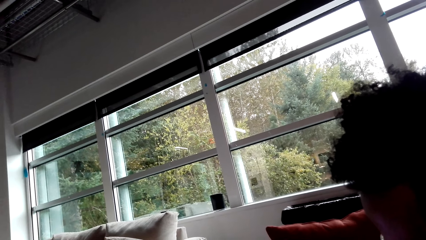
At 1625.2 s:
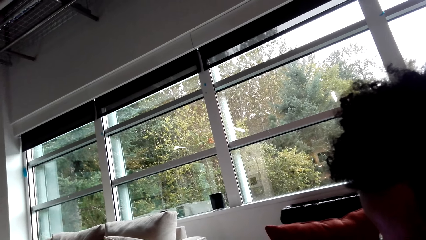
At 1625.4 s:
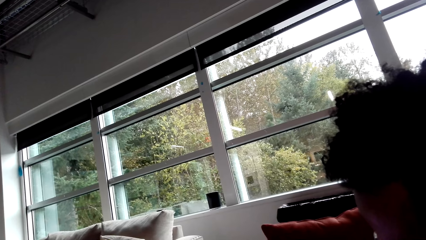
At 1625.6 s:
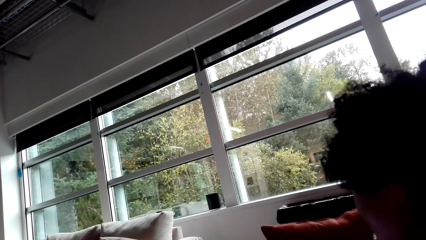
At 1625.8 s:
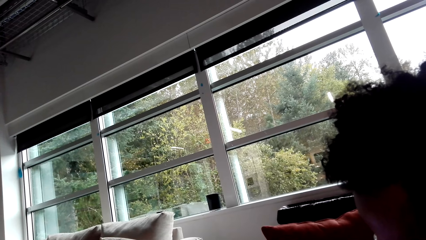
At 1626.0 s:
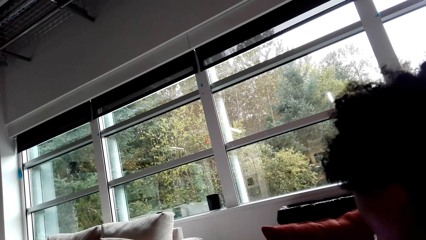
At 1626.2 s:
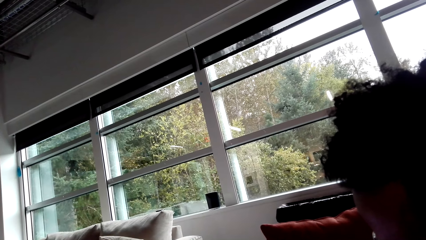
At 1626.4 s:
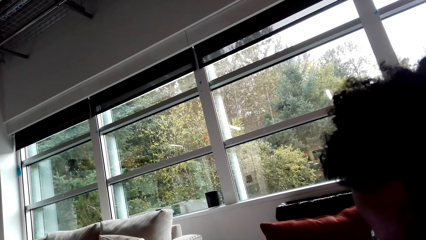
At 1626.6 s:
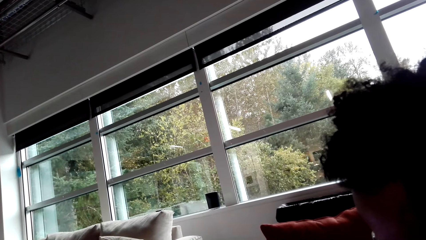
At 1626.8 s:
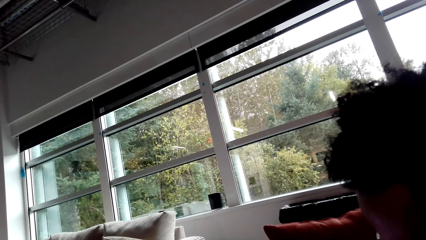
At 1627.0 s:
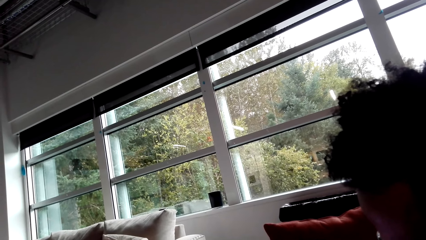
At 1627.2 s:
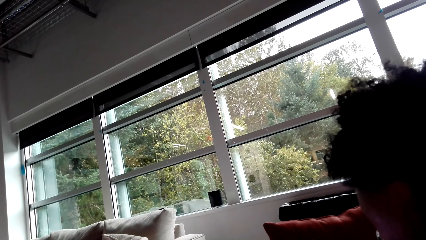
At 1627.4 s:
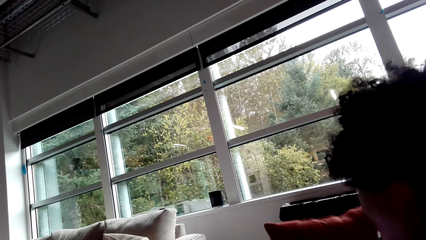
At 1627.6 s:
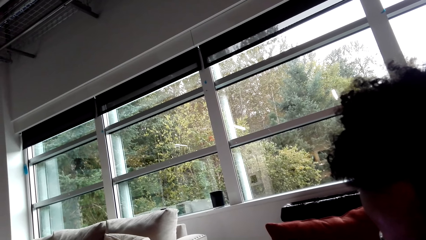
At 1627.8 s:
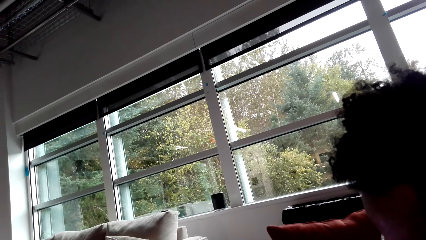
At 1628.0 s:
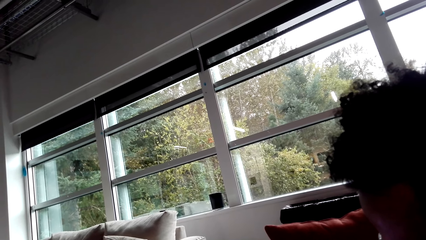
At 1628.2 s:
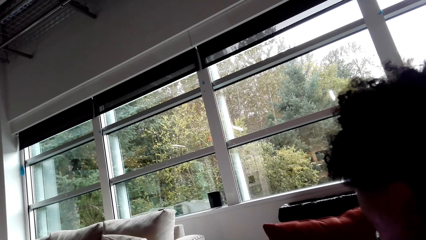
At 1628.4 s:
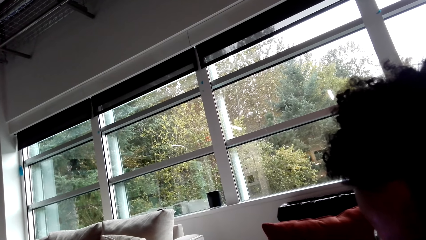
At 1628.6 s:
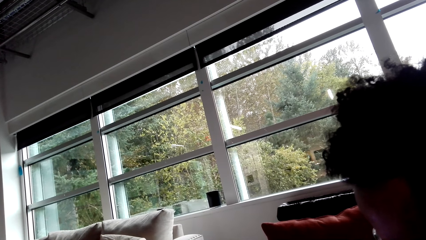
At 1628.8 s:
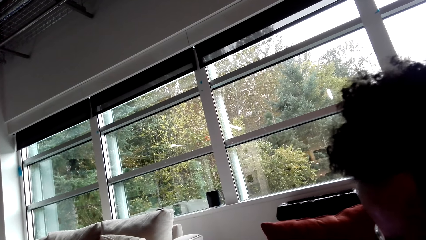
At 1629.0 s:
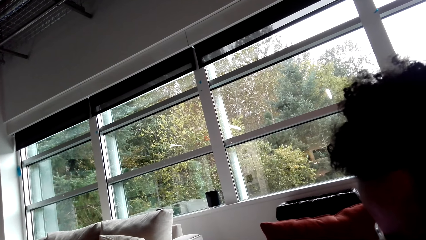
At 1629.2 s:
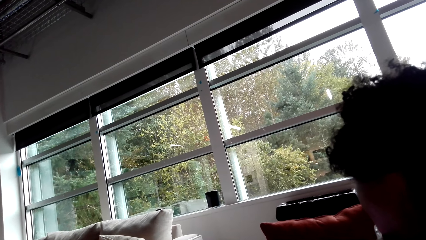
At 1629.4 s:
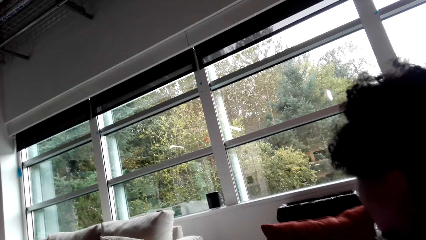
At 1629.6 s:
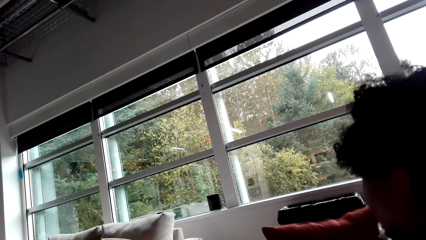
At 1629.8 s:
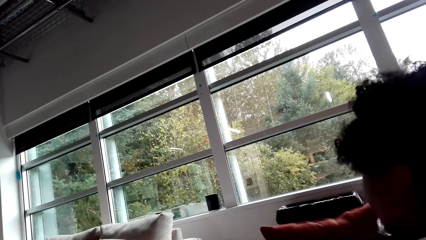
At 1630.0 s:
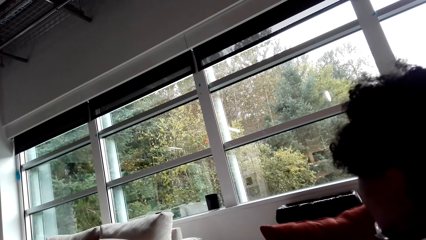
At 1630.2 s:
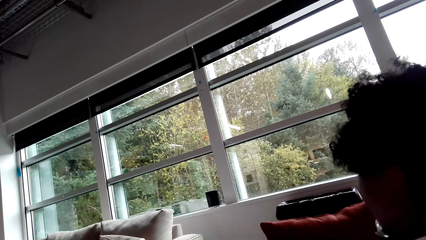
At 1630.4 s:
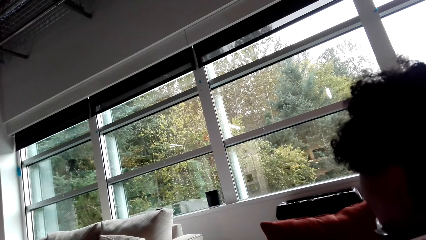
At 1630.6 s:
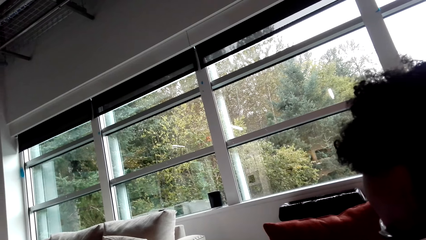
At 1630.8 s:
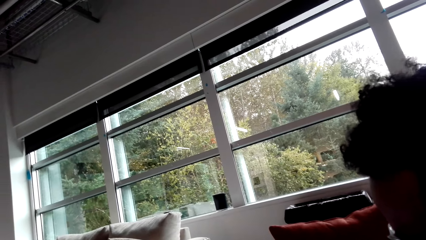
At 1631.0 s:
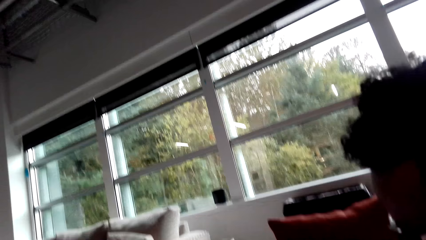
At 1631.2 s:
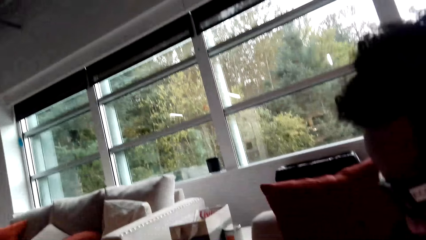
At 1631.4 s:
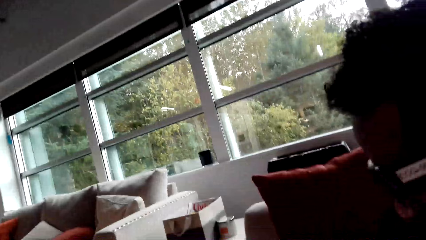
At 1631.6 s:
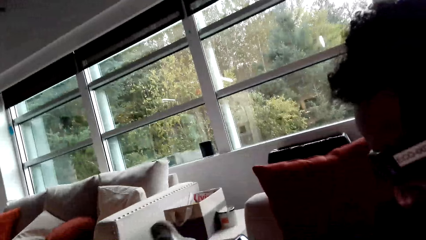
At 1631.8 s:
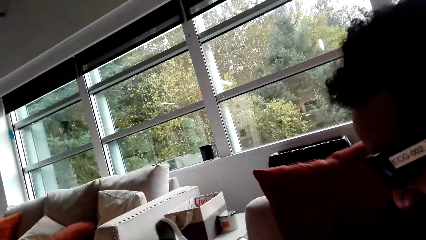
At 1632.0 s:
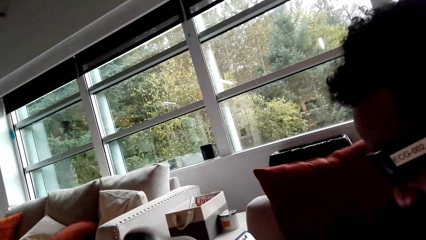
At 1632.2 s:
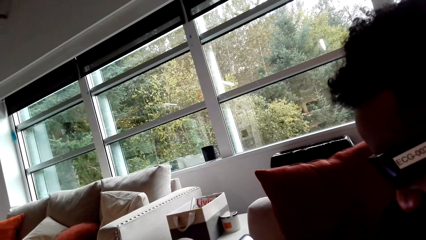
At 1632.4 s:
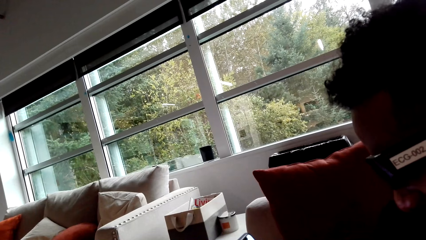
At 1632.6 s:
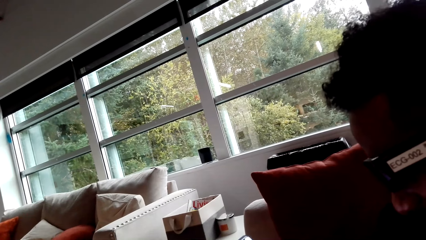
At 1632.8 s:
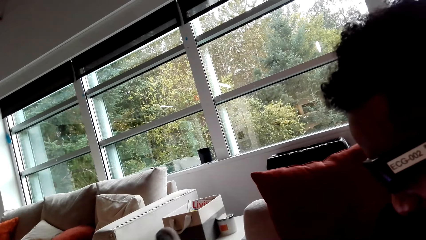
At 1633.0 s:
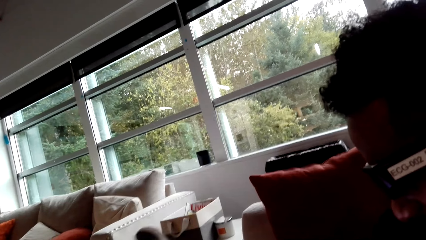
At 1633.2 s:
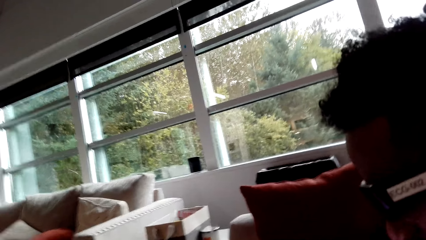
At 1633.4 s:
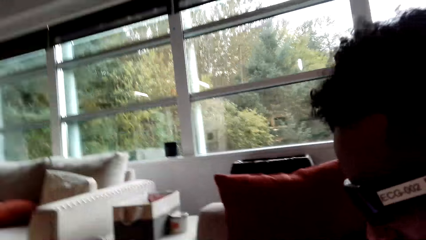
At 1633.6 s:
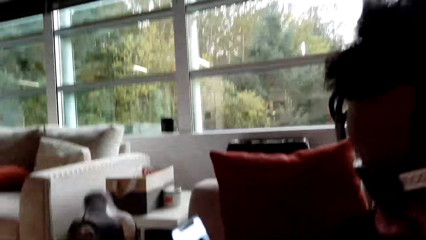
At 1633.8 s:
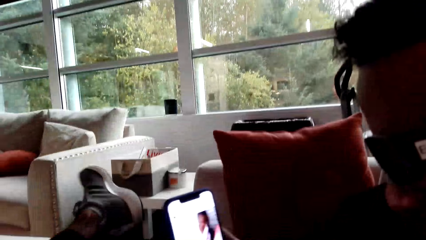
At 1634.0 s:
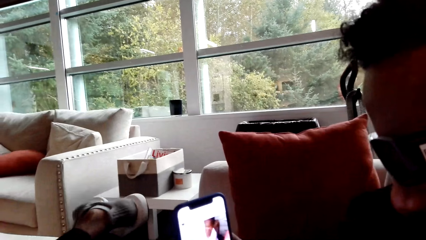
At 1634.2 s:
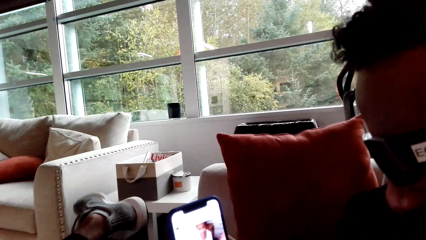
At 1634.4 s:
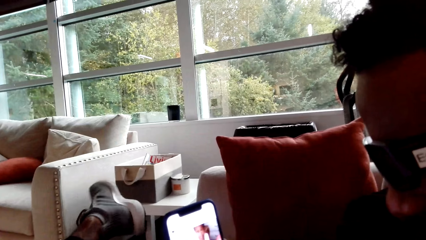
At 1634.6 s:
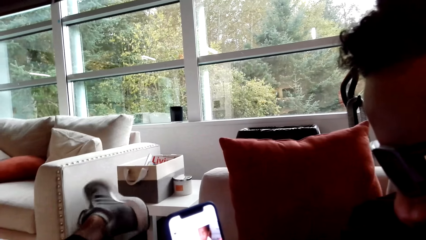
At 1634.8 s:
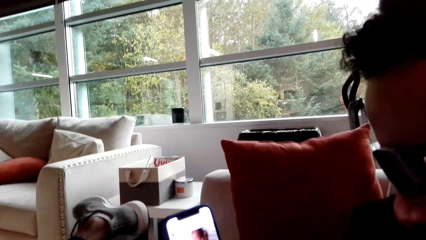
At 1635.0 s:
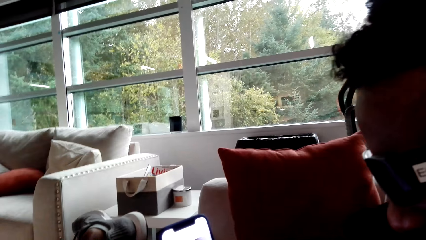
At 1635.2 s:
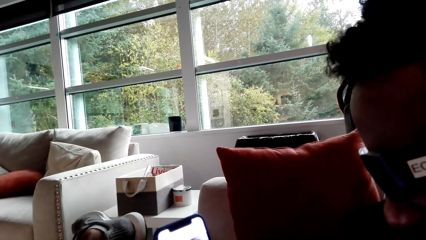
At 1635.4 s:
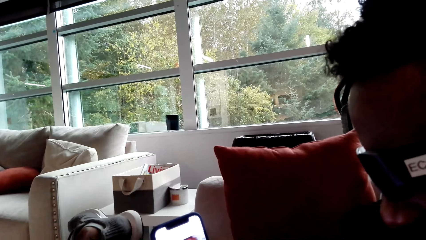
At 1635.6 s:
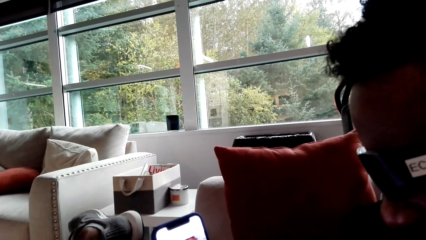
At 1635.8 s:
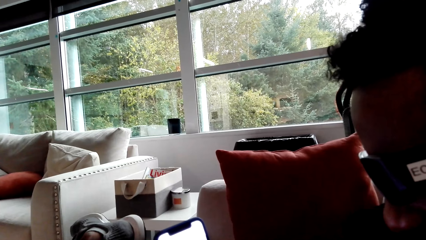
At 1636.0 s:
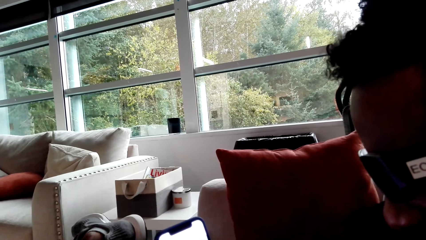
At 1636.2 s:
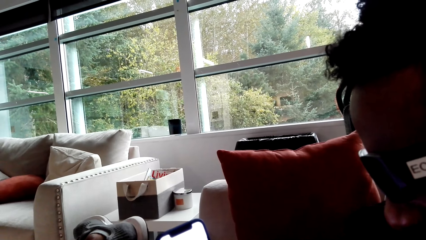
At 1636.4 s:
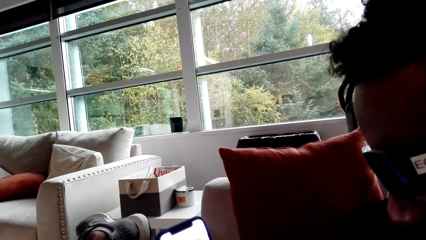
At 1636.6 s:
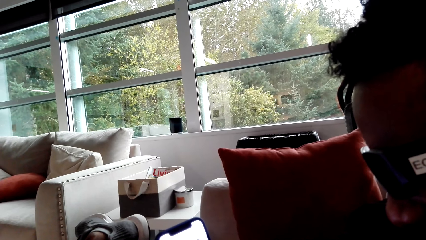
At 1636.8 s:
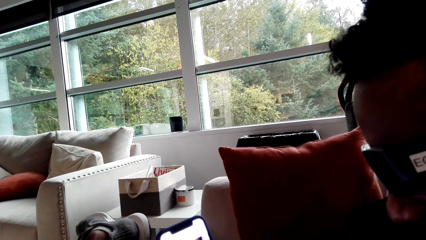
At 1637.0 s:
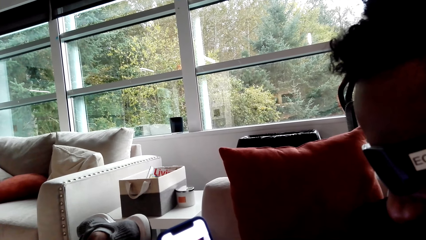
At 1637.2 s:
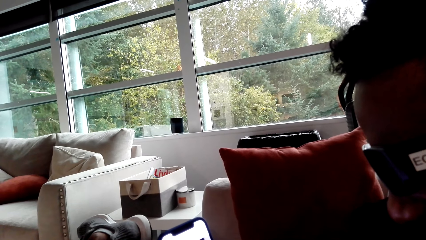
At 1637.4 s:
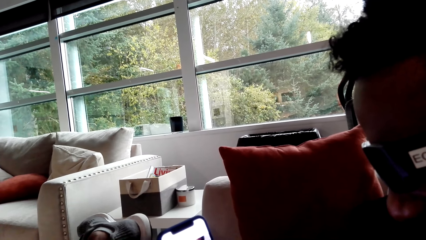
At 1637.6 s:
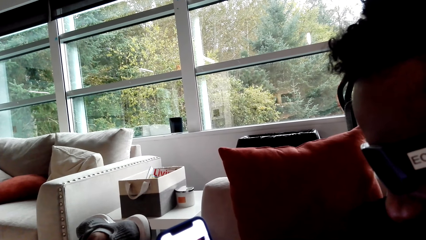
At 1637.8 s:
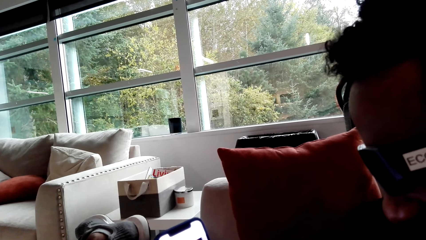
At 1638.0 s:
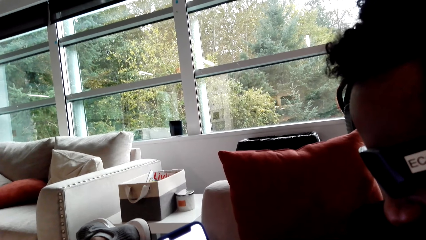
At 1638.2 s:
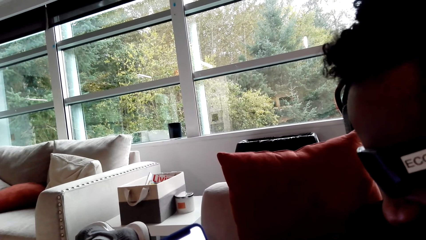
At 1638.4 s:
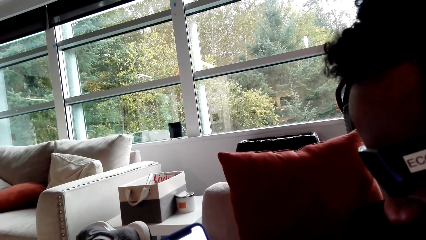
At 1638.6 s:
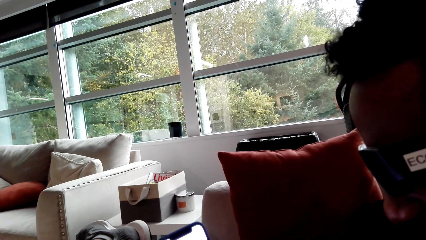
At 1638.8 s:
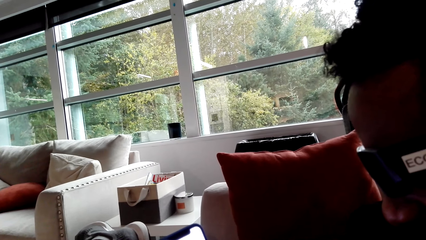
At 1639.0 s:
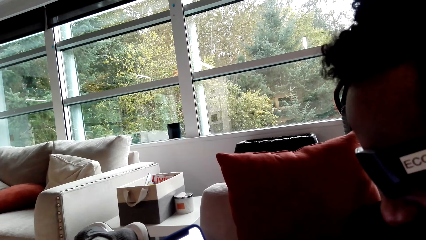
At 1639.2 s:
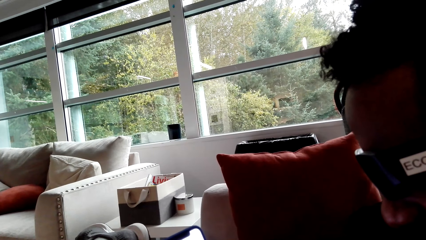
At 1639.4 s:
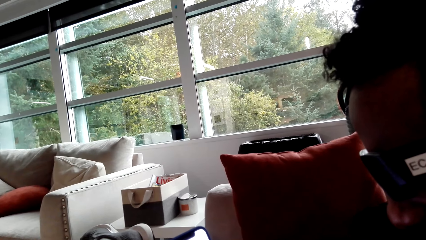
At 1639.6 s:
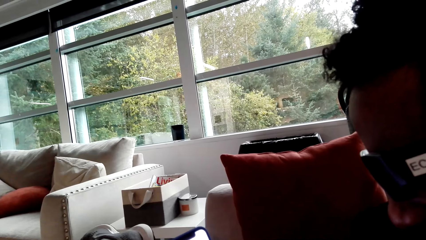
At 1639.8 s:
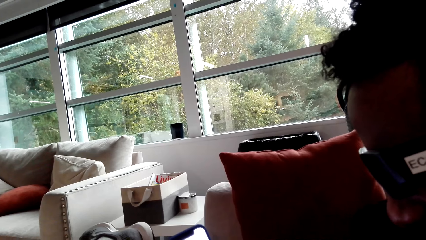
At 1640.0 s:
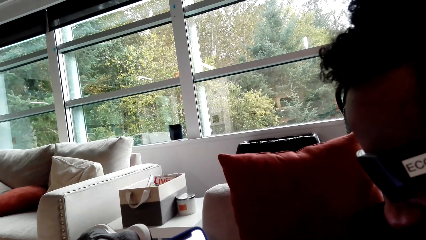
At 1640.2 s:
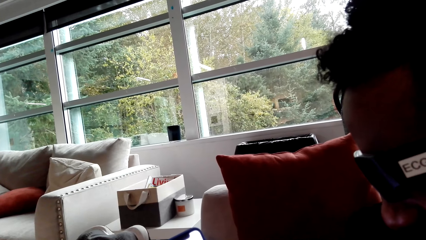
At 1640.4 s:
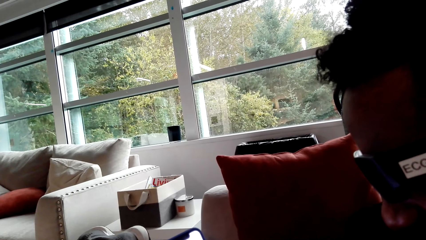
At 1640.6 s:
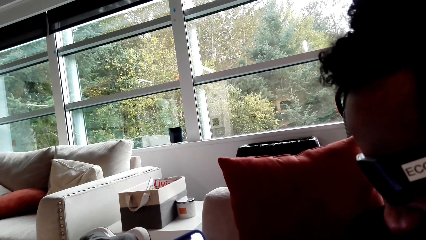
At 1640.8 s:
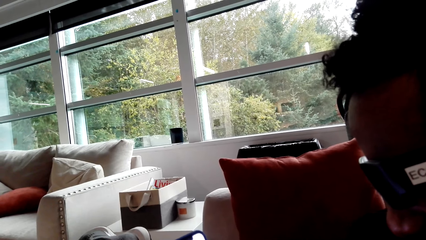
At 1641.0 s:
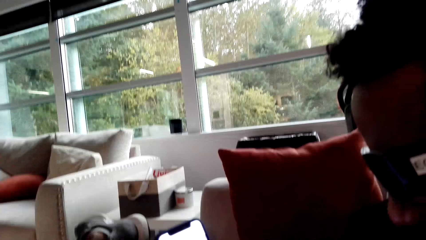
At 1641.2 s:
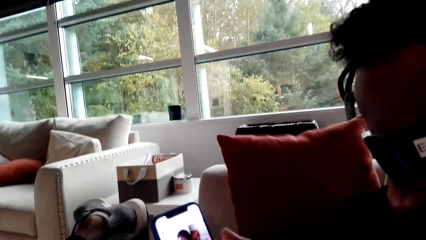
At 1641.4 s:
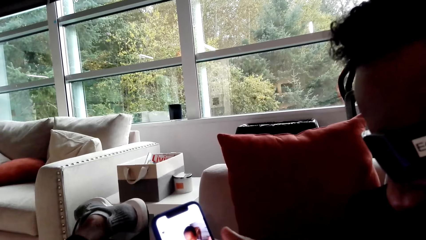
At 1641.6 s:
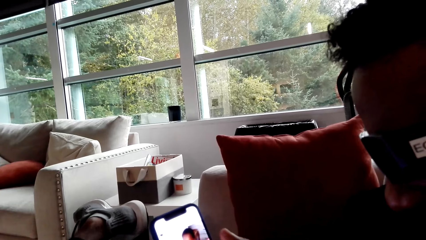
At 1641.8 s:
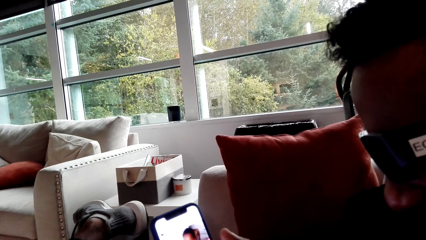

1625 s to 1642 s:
A man shakes his foot. The man operates a phone.
